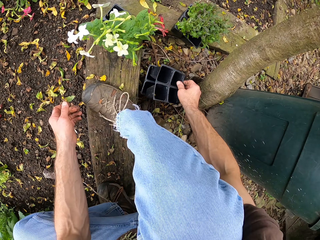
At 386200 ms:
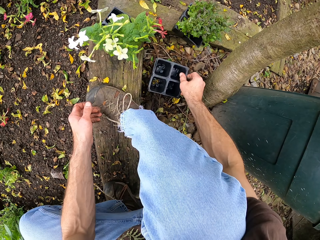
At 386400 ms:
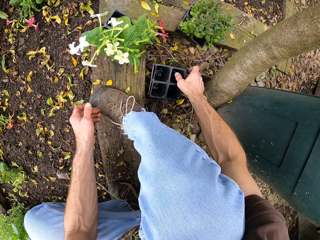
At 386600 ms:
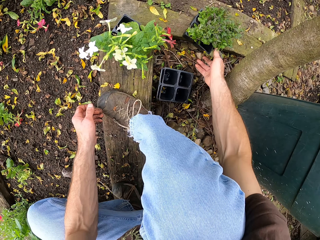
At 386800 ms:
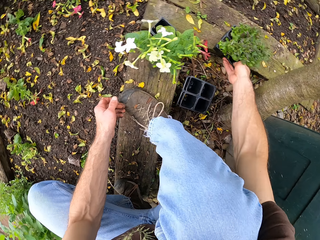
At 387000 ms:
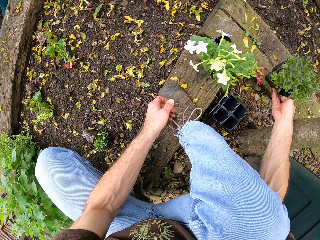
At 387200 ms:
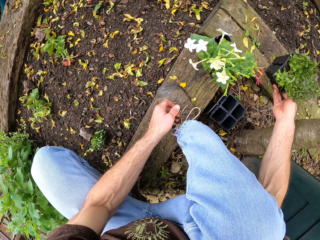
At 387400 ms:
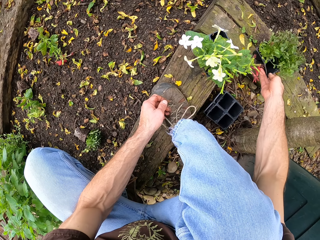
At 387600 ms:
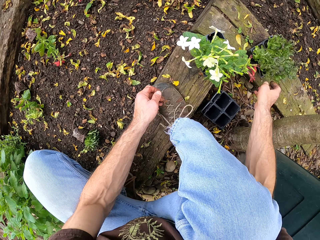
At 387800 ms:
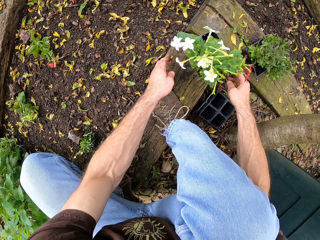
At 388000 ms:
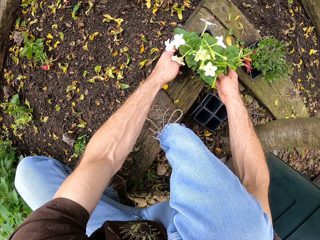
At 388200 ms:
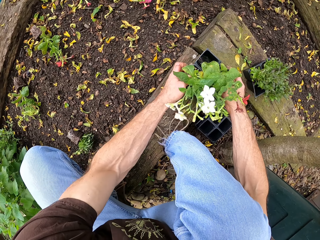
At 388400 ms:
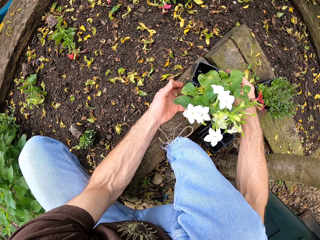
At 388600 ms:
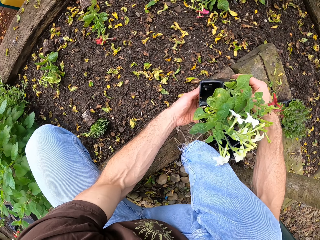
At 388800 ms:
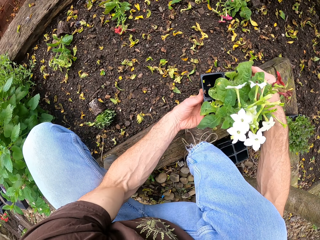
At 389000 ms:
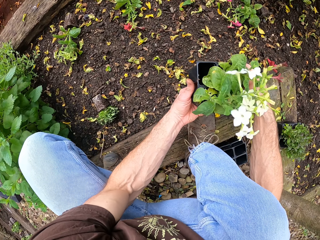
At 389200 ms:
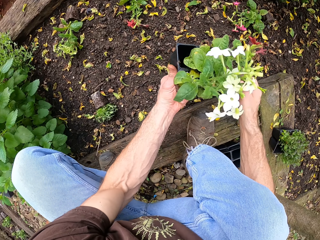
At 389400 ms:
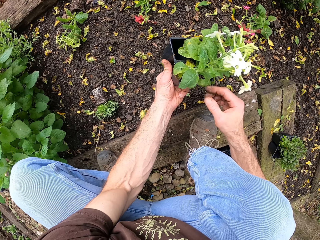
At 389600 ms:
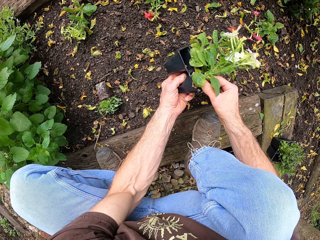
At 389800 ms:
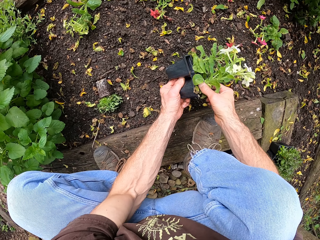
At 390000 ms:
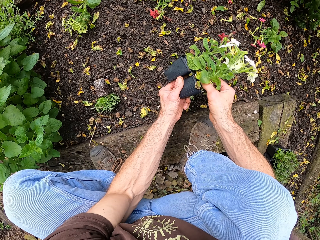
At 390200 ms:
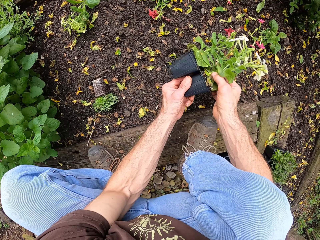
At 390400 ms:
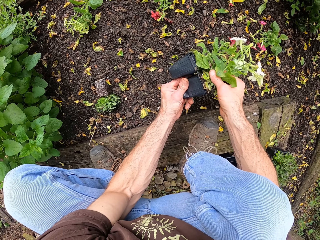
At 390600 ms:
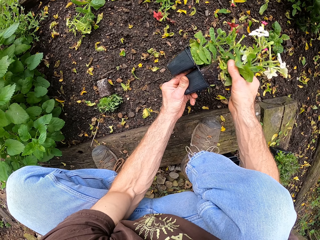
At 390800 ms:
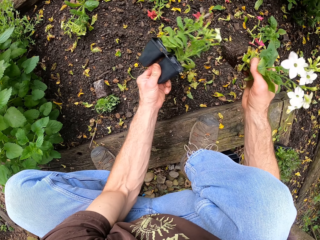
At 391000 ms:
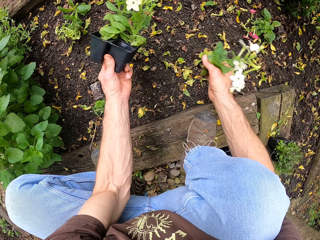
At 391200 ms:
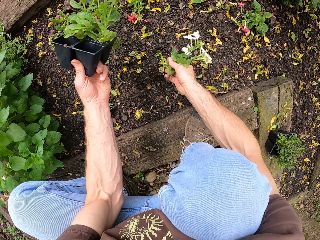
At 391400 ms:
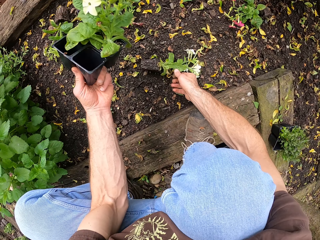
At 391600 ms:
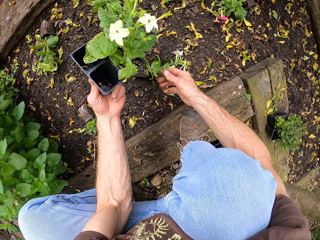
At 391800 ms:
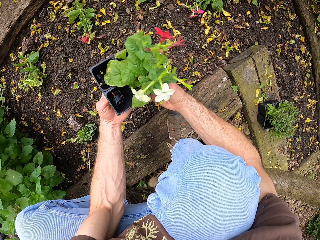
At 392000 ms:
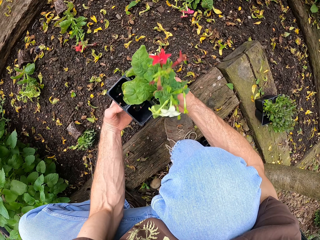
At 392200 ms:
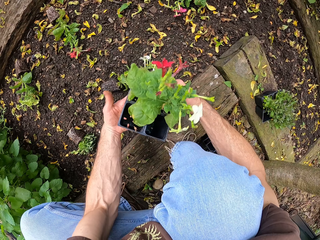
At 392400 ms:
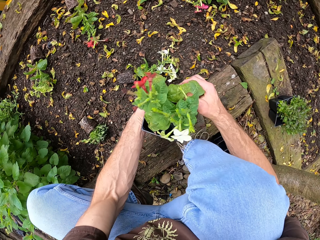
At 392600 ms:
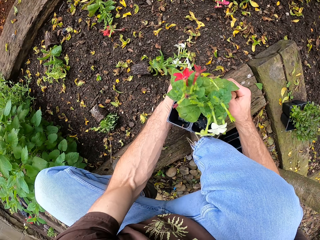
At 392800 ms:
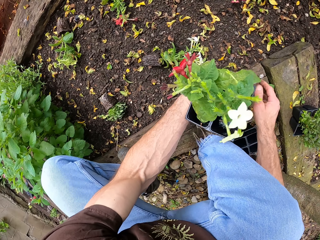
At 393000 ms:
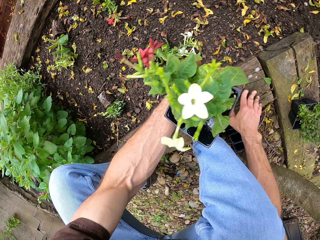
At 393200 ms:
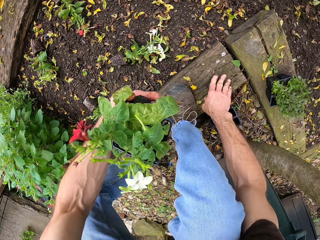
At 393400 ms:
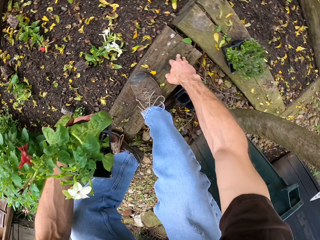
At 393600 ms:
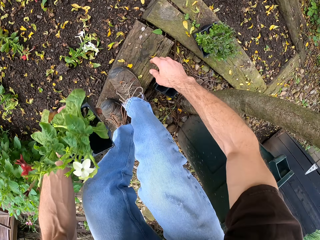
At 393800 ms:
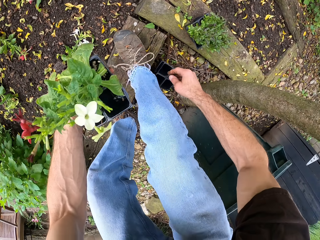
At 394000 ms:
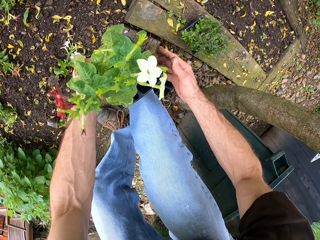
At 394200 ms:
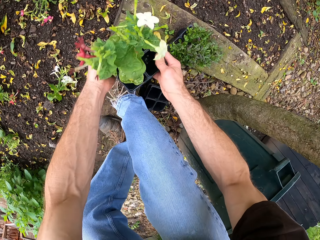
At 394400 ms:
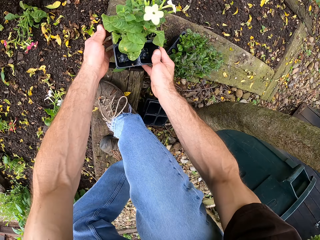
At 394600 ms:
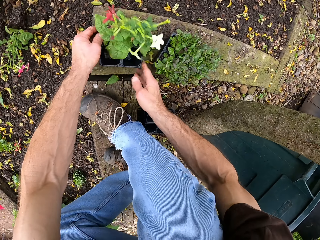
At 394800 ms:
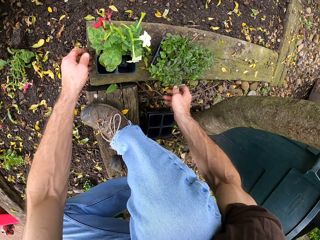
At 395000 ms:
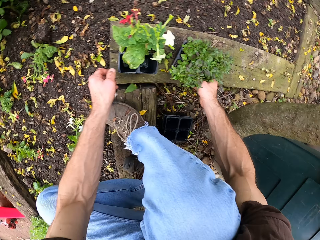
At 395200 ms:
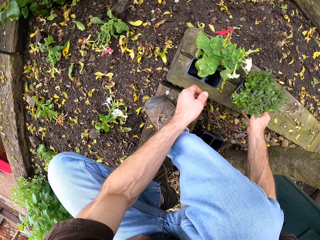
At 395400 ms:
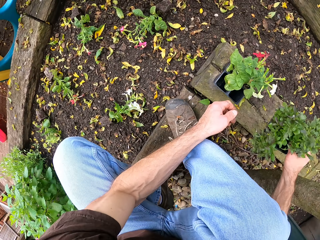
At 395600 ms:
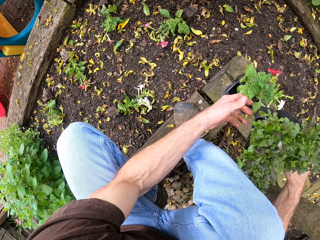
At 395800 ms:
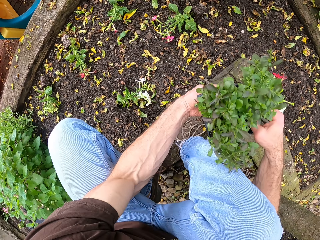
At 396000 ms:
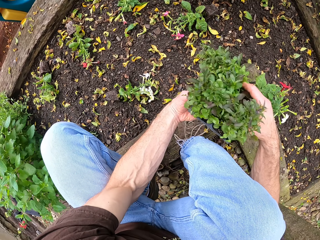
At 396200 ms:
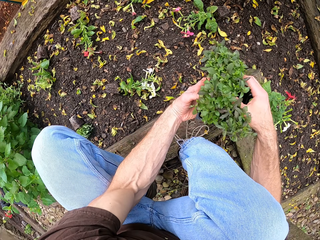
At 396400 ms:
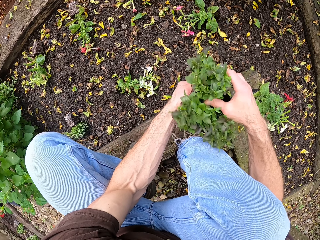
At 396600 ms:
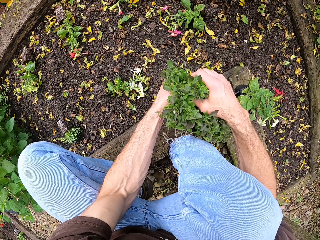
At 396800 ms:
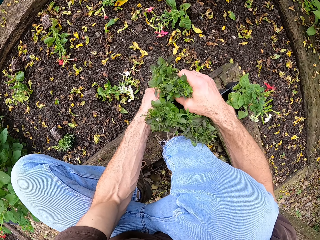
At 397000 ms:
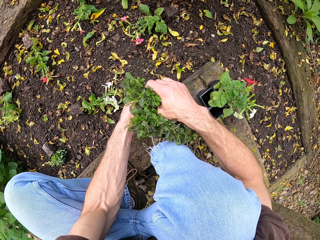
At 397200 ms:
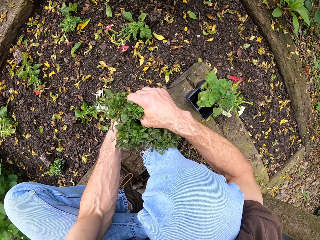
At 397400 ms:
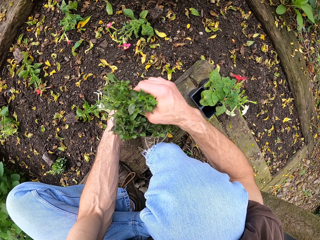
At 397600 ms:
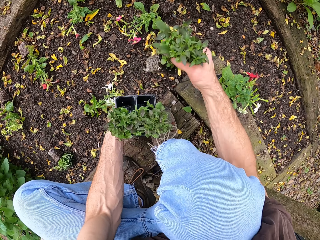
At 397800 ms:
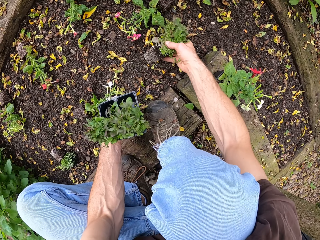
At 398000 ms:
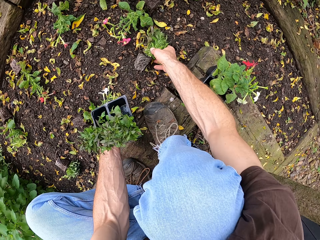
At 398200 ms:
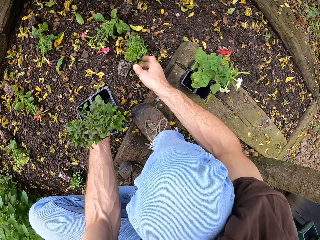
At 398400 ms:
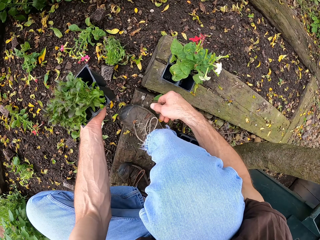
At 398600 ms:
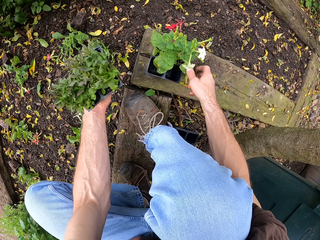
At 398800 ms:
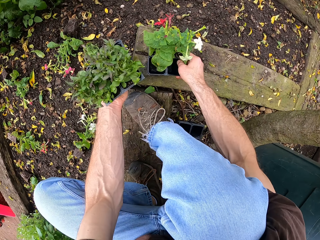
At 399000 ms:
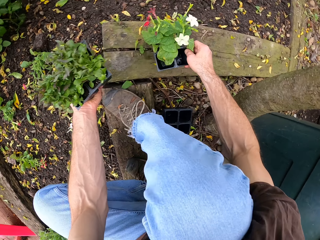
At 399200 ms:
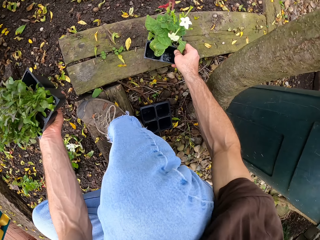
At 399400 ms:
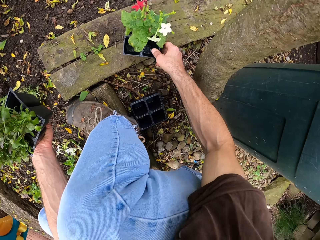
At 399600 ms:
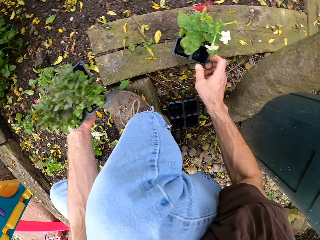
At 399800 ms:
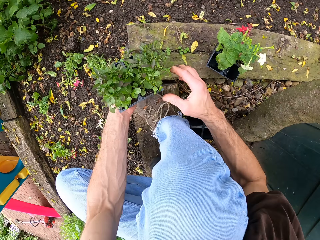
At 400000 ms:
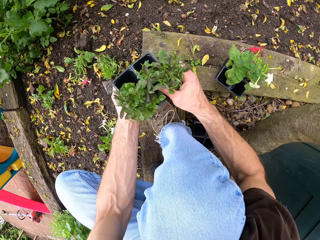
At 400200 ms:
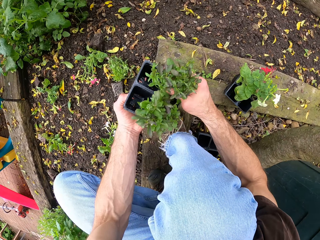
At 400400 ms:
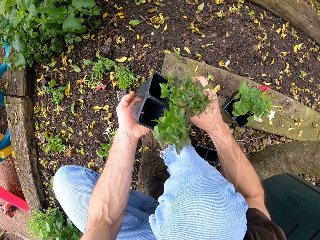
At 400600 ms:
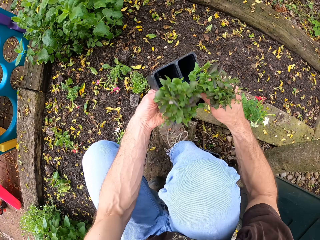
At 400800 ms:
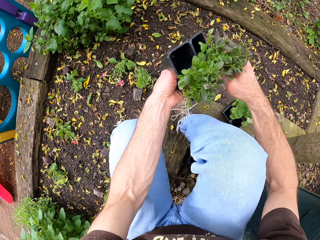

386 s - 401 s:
The camera wearer puts a seedling tray in another seedling tray. They pick plants in the seedling tray. They put the seedling tray on the ground. They pick plants in the seedling tray. They remove a plant from the seedling tray. They put the plant on the ground. They put plants in seedling trays on the ground. They pick plants in the seedling tray. They remove a plant from the seedling tray. They put the plant on the ground. They pull plants in the seedling tray.

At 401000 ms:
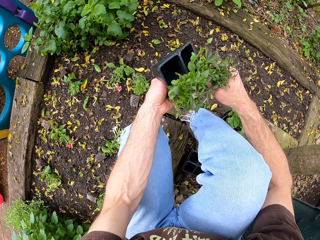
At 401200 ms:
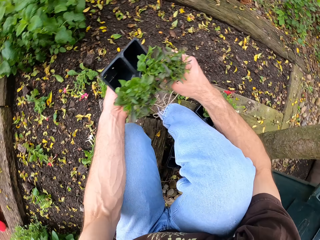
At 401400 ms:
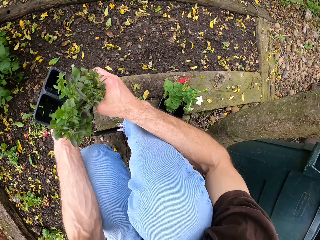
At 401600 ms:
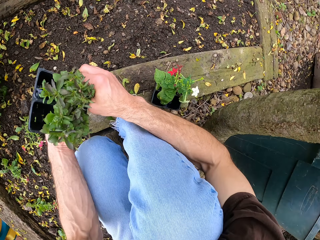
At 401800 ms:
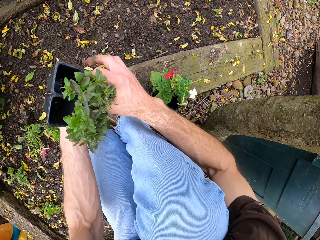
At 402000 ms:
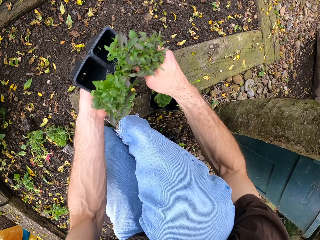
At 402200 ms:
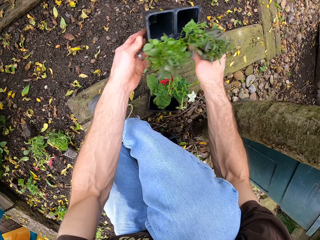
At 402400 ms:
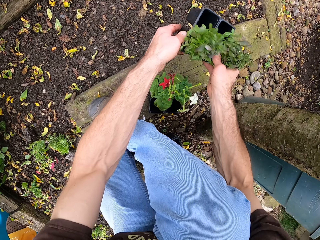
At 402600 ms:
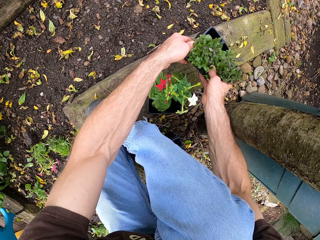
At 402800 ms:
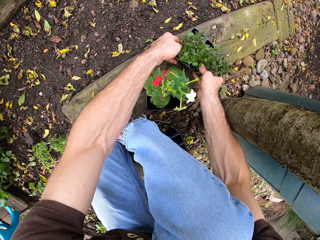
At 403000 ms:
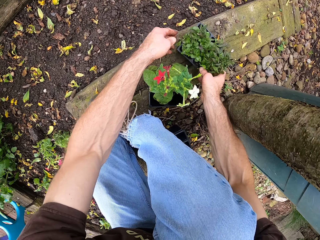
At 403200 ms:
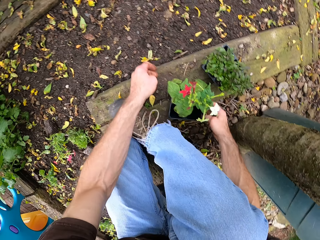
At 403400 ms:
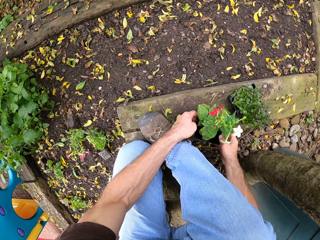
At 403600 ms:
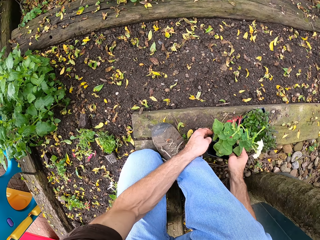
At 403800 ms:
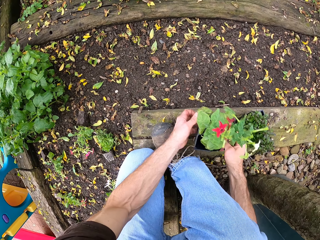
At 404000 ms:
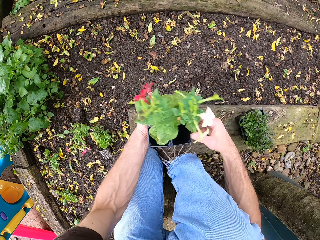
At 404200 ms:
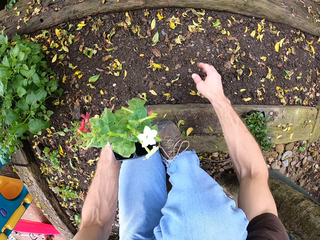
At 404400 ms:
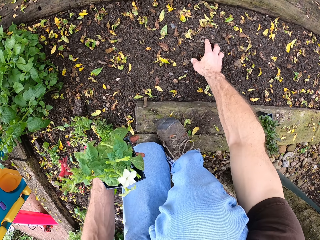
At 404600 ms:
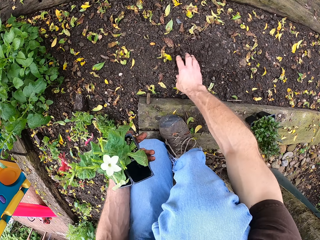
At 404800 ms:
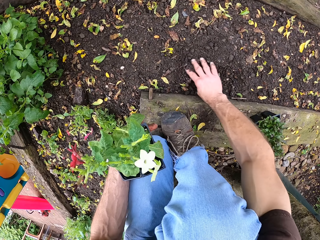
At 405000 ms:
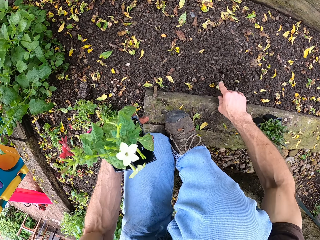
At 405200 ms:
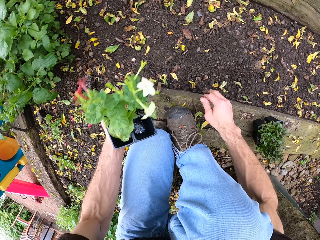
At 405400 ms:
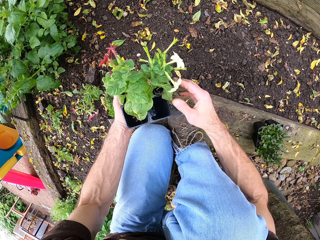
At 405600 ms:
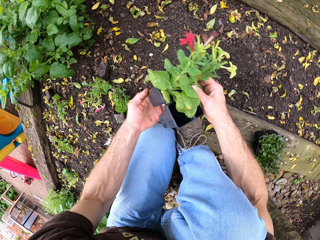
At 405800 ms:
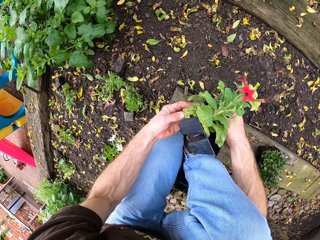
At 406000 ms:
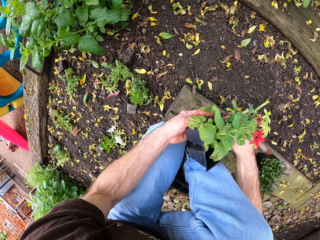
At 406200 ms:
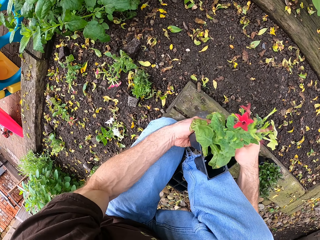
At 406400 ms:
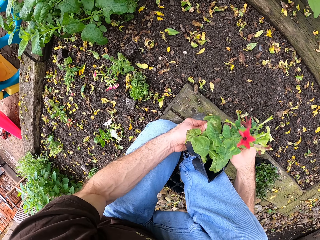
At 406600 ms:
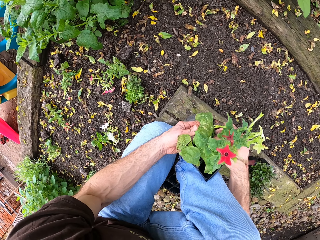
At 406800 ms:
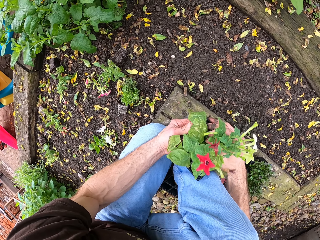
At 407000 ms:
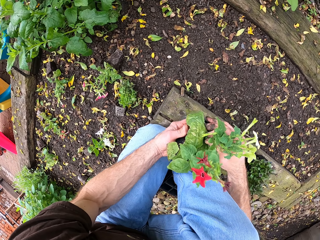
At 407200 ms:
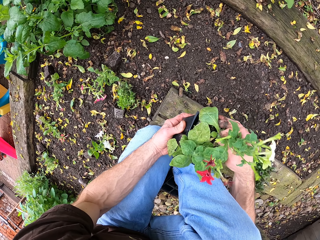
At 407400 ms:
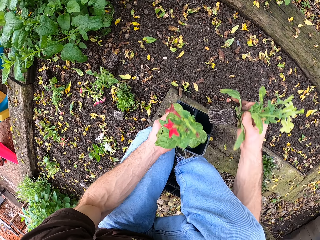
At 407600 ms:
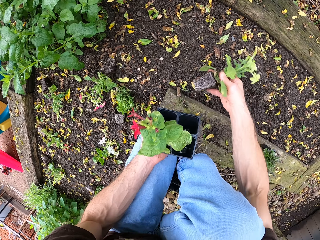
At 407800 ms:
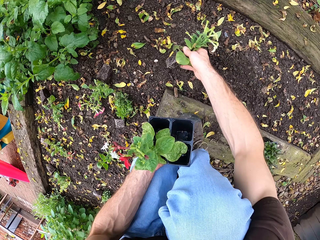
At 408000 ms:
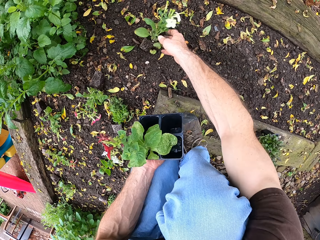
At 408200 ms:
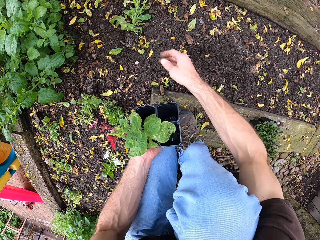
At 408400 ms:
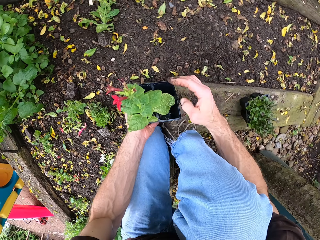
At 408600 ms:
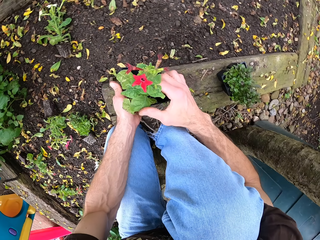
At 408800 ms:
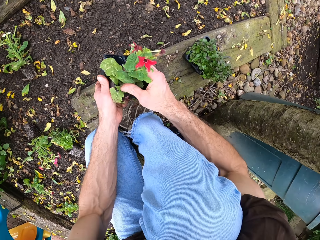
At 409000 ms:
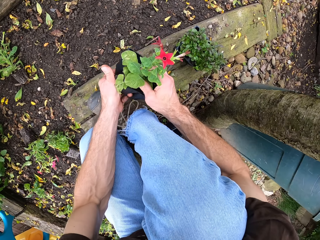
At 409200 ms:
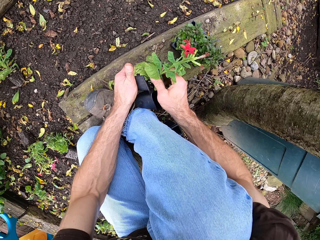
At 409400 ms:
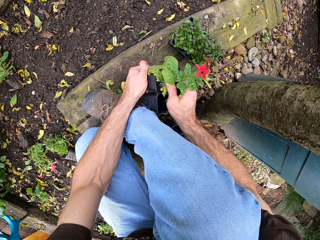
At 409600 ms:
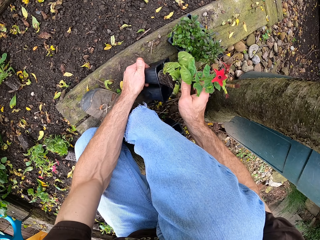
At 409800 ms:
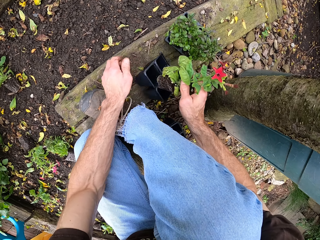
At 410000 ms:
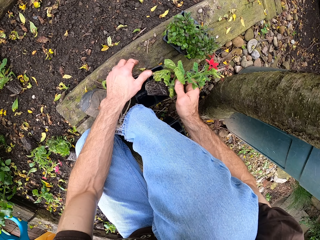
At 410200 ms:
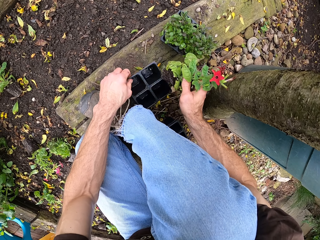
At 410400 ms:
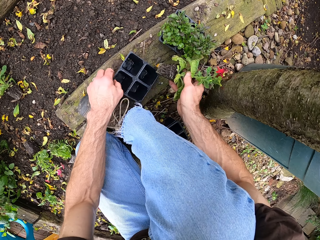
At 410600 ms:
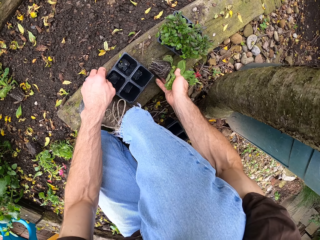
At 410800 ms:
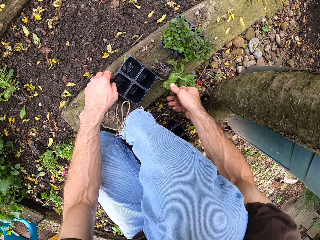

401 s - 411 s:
The camera wearer puts plants in seedling trays on the ground. They pick plants in a seedling tray. They clear the ground. They touch soil. They remove the flowers from the bedding. They remove a plant from the seedling tray. They put the plant on the ground. They remove a plant from the seedling tray. They put the seedling tray on the ground.
